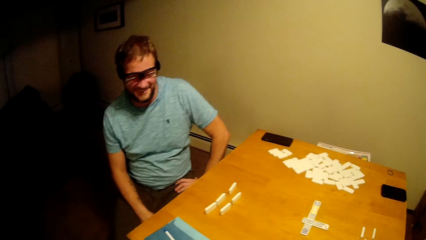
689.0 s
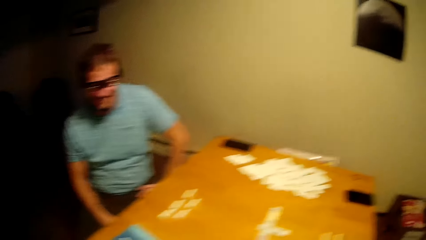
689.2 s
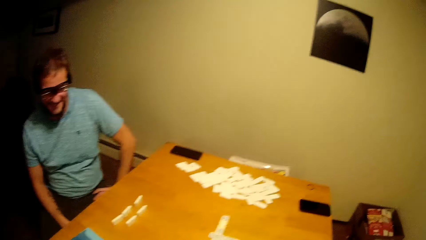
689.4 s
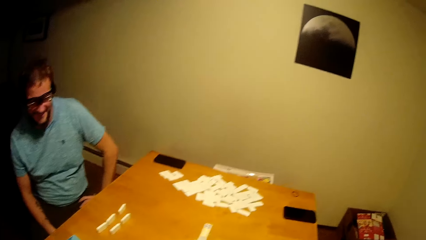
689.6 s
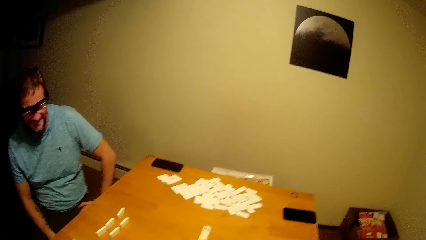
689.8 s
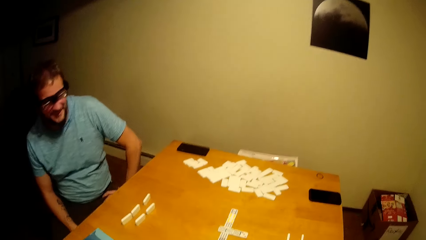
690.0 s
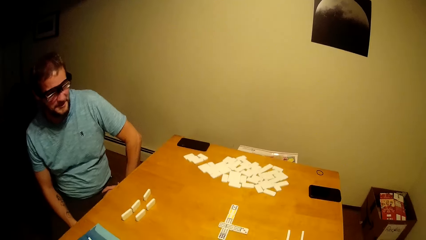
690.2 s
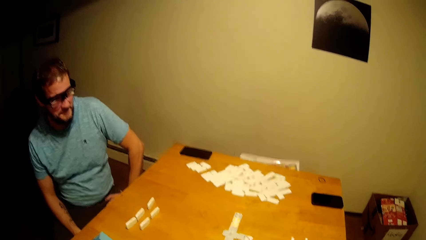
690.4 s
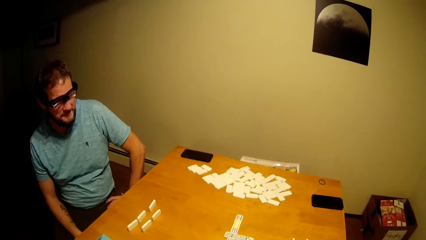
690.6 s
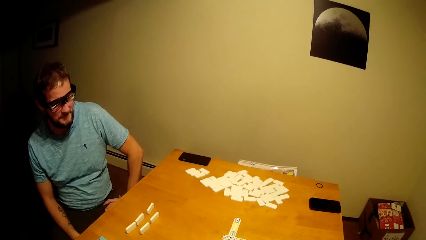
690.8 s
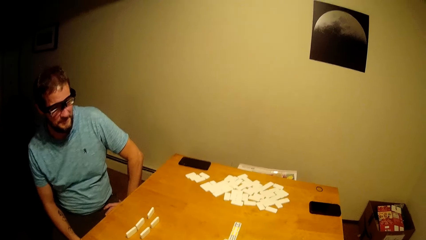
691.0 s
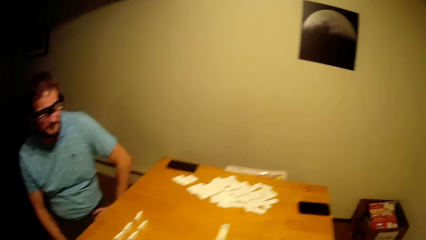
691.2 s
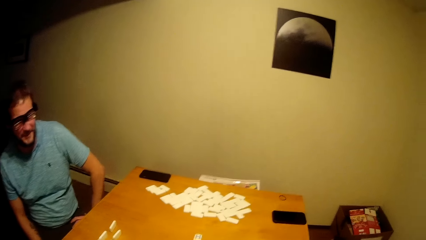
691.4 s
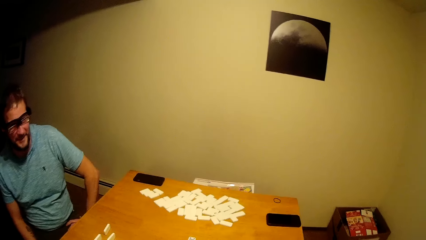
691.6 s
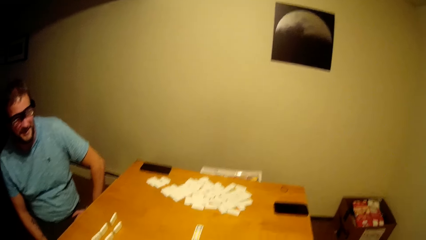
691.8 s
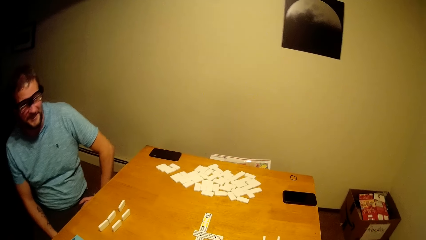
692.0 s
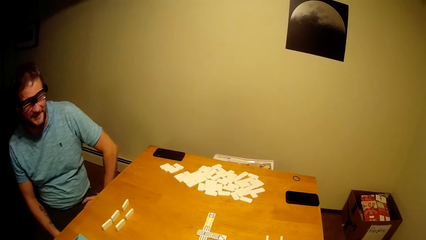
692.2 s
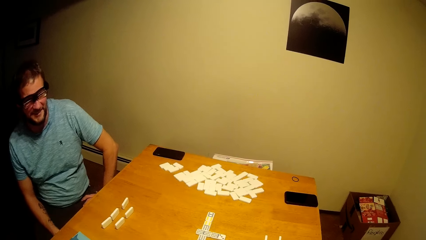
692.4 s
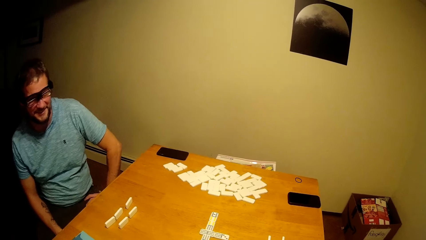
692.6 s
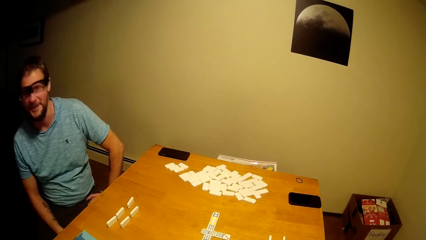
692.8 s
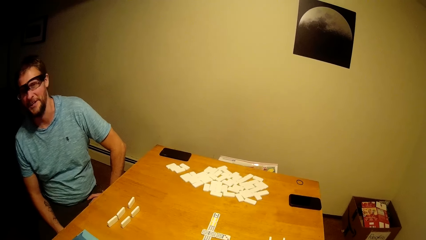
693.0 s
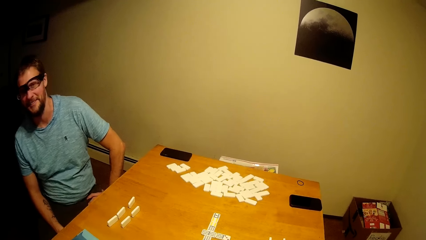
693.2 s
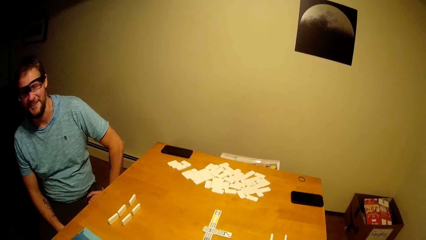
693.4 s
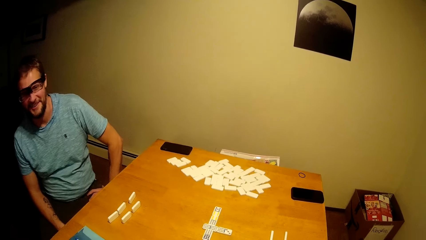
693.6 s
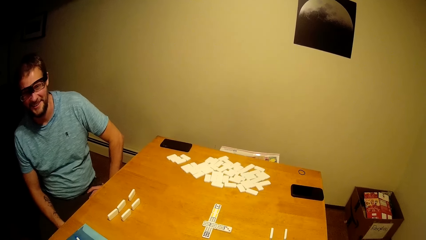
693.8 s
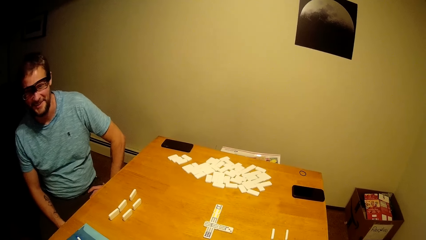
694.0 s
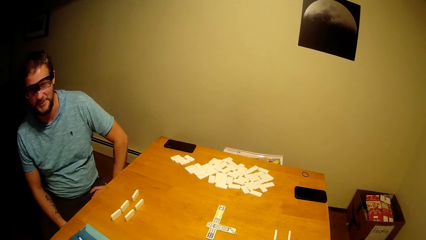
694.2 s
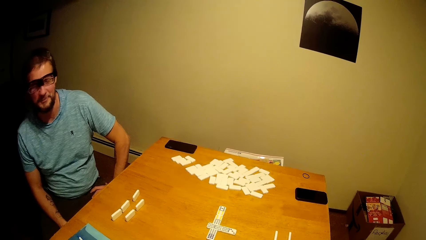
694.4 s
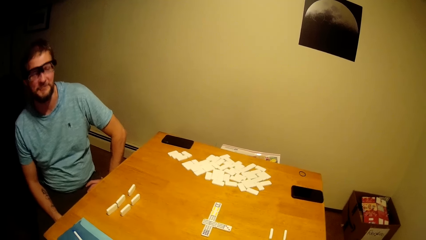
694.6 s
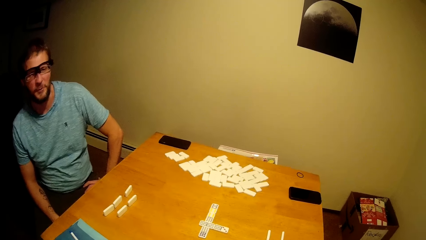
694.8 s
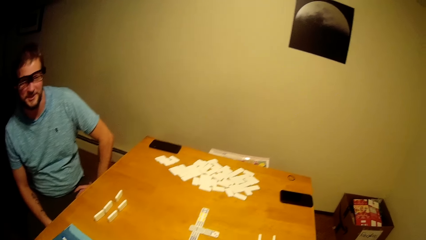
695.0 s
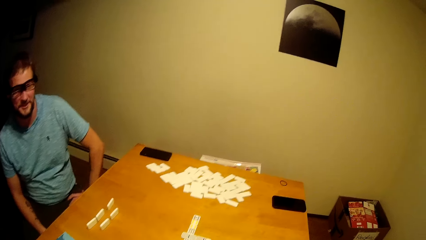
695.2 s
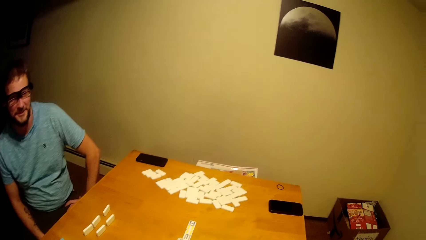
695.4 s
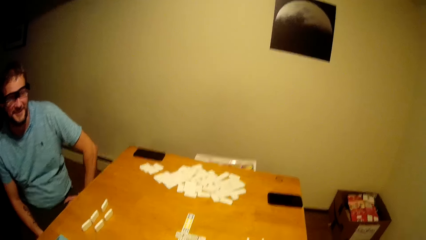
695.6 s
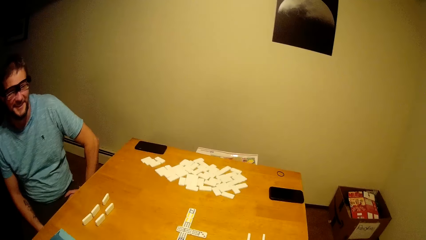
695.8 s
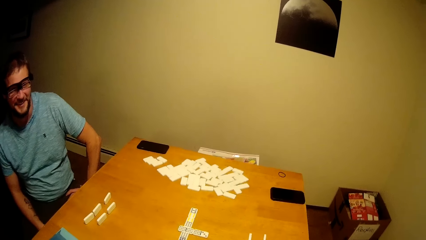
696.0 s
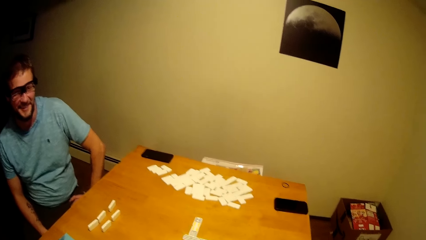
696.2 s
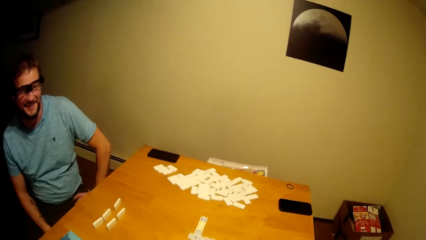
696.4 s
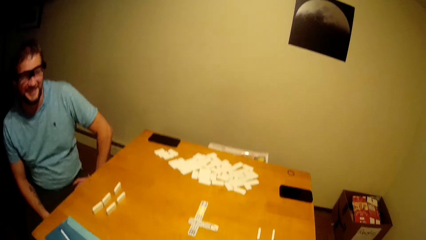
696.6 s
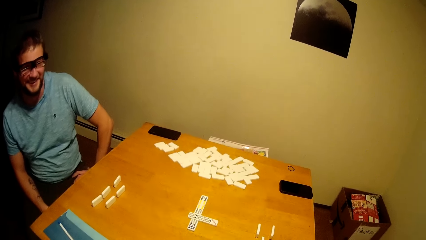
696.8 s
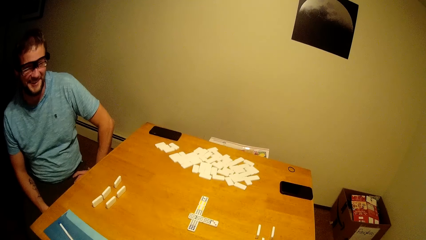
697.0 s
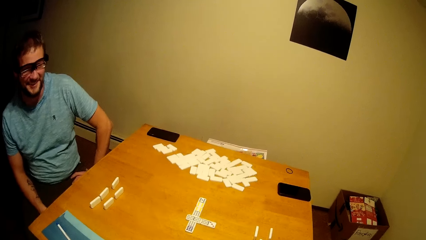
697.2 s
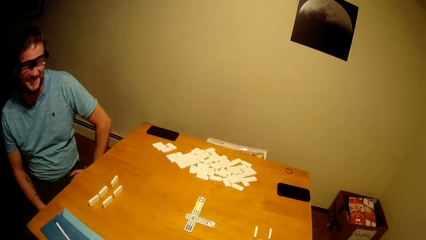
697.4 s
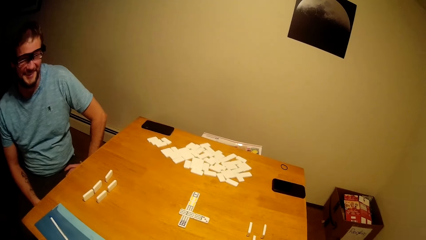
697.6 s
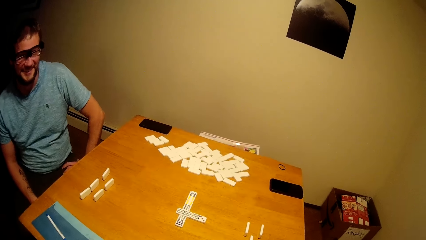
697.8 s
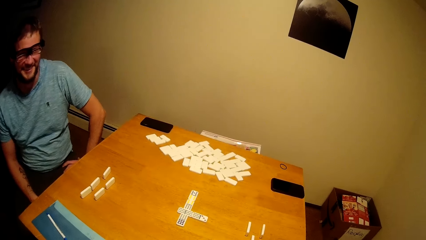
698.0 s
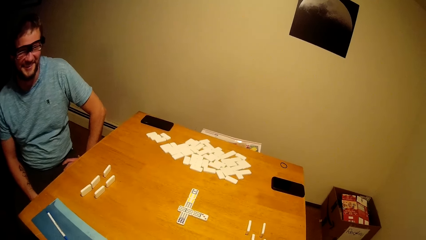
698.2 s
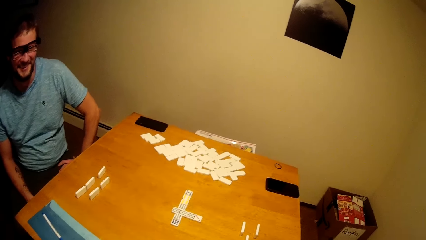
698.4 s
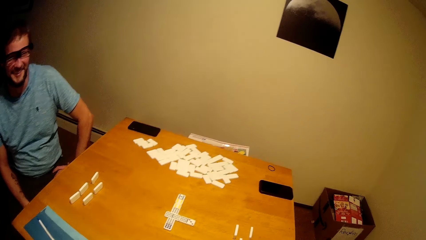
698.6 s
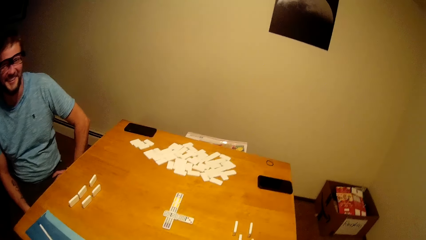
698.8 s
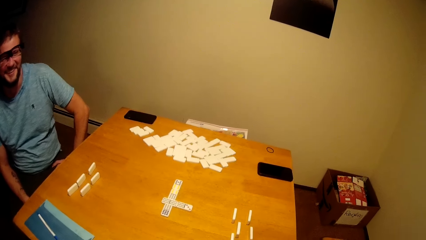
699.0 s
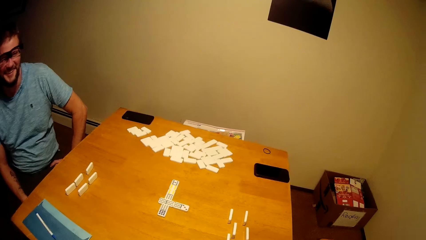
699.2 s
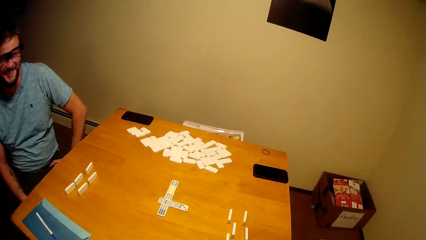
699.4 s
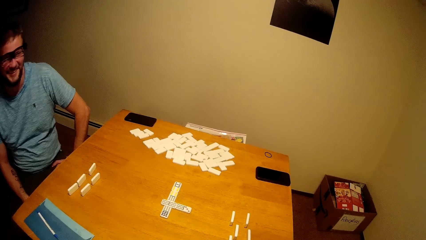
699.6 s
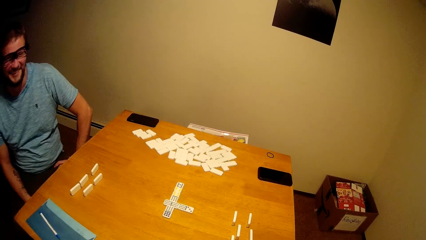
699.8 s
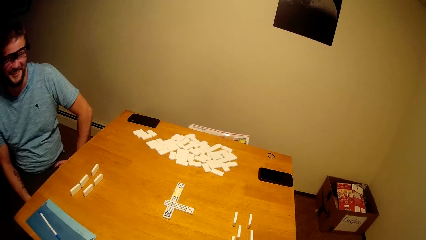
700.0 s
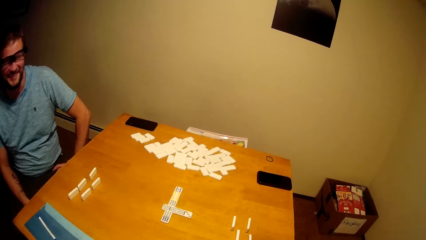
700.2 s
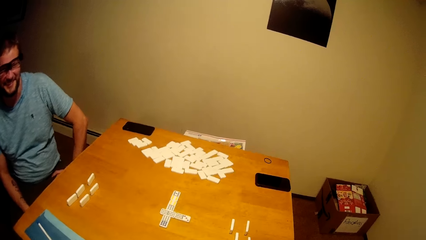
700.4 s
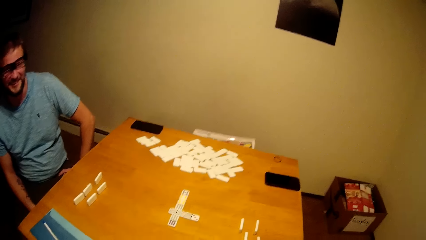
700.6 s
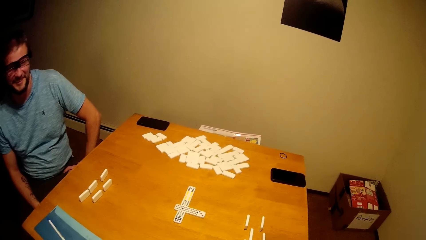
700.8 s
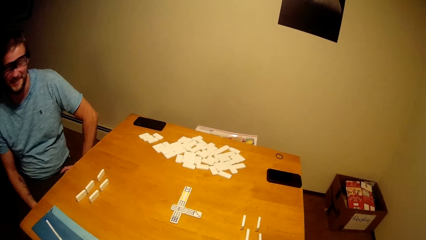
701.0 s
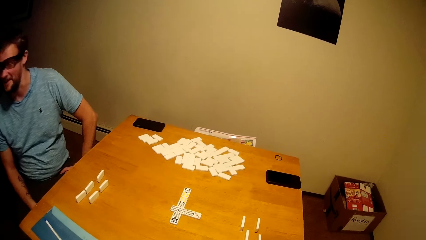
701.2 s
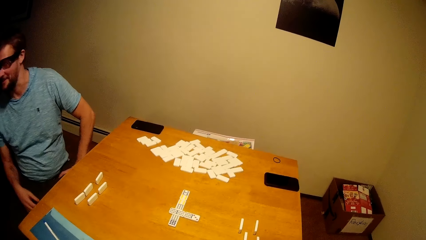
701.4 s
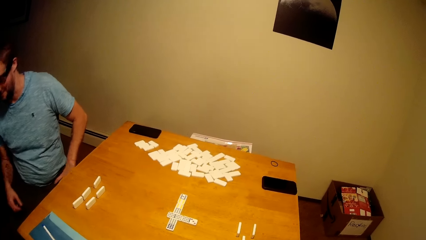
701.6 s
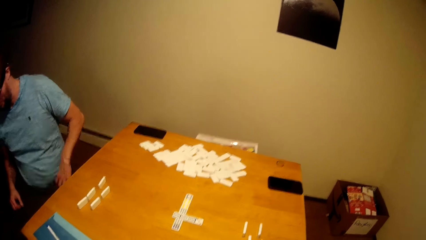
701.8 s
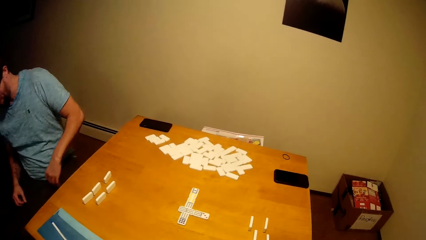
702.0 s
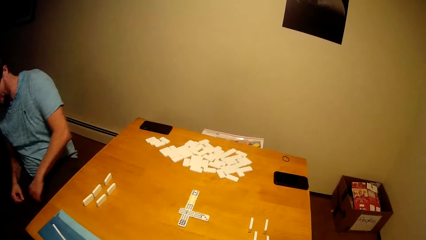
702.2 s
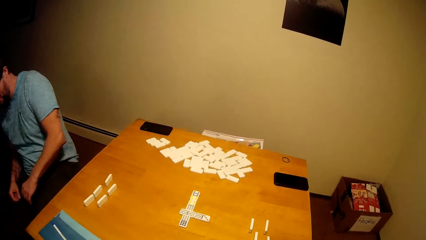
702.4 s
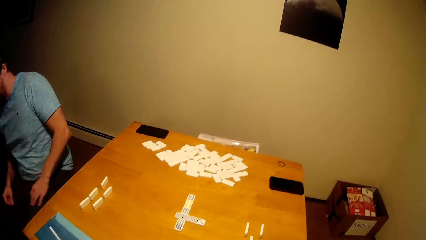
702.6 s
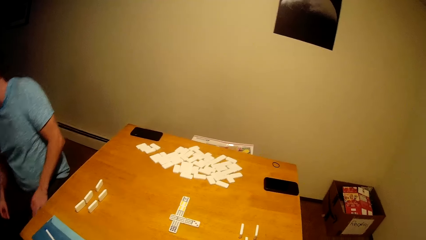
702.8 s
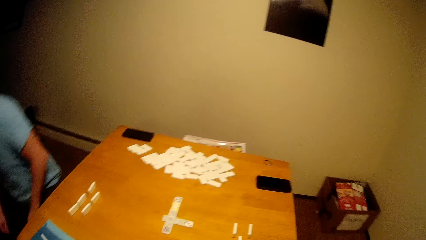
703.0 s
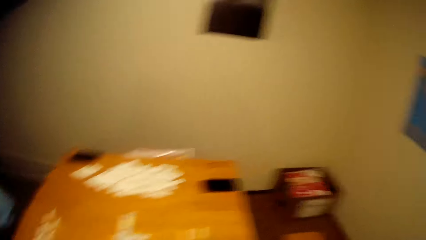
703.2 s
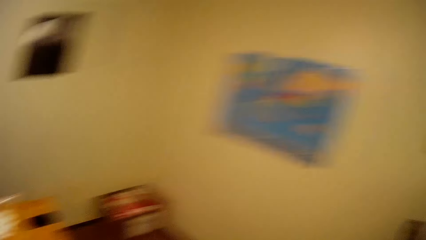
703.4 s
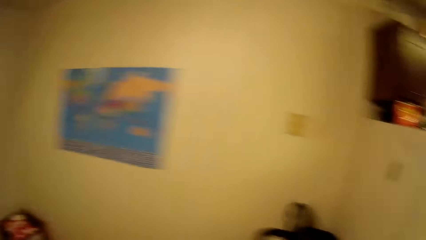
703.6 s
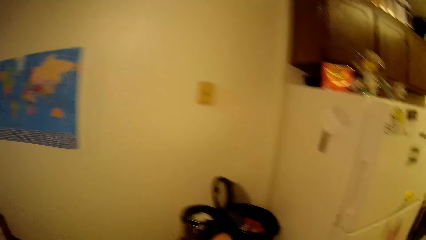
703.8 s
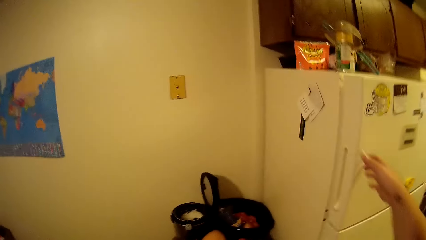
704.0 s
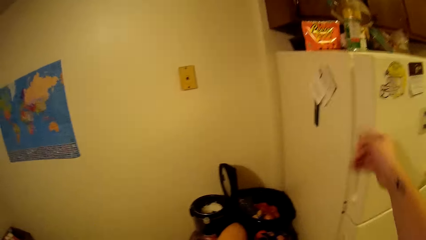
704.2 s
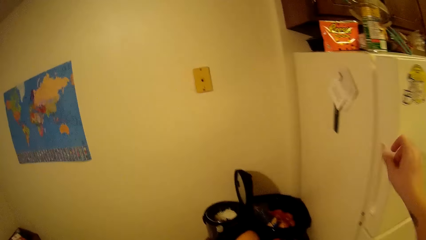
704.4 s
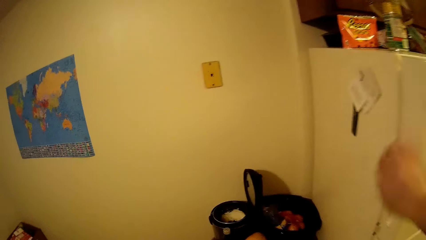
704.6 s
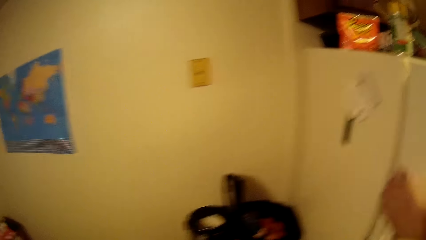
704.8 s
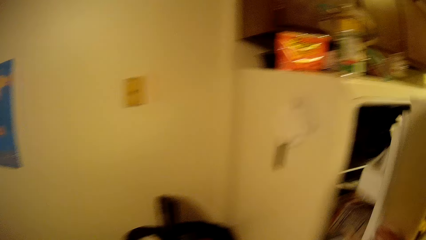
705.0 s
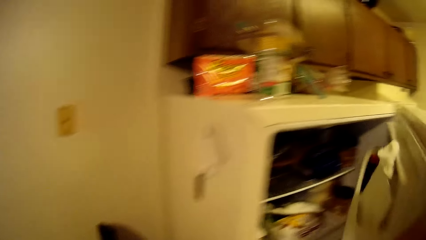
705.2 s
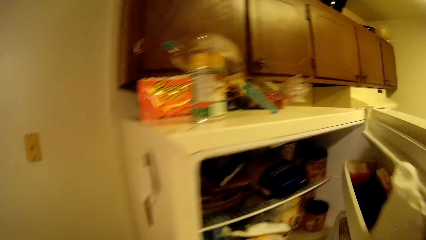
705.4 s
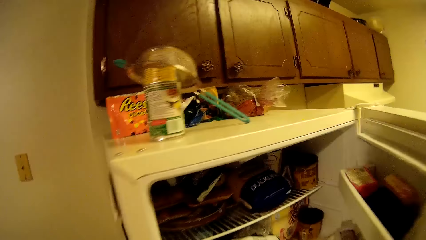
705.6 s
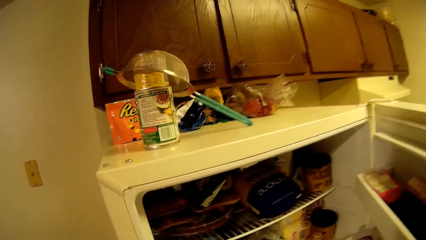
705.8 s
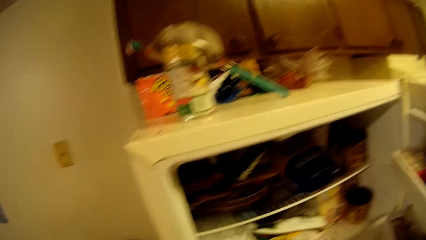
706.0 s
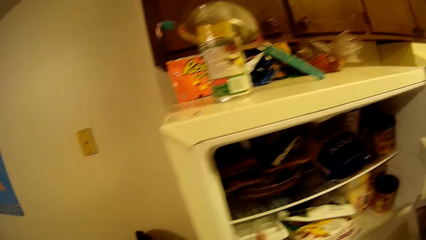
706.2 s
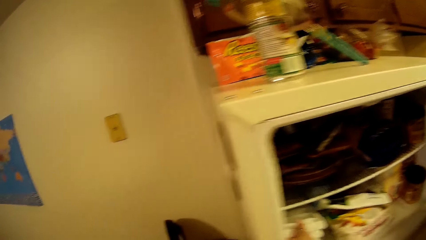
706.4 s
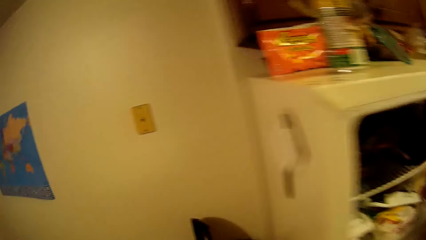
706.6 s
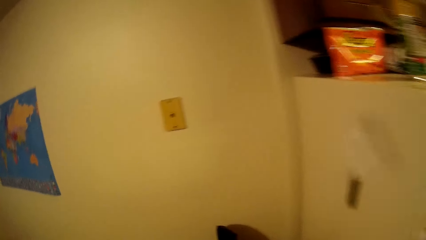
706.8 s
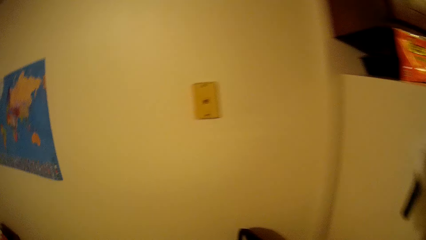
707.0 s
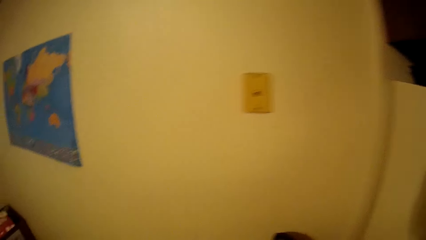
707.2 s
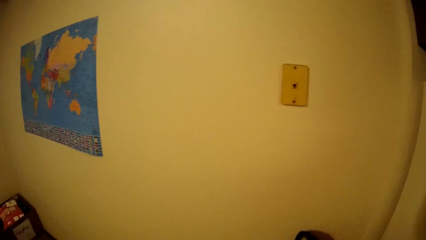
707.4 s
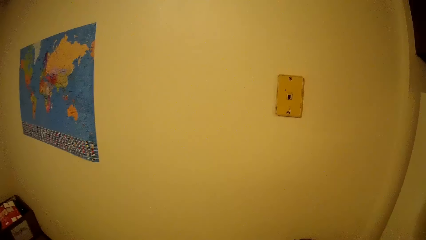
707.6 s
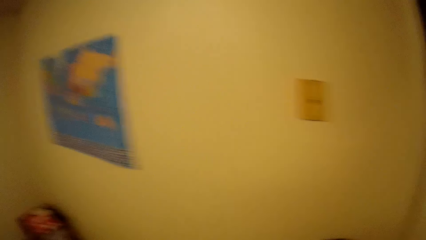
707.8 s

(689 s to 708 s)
The camera wearer talks to a man. The man stands up. The camera wearer looks around. They open the fridge.
